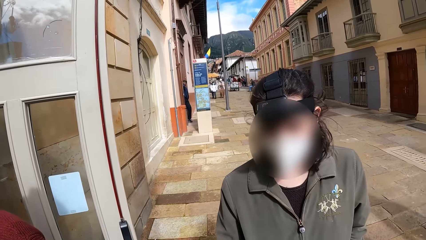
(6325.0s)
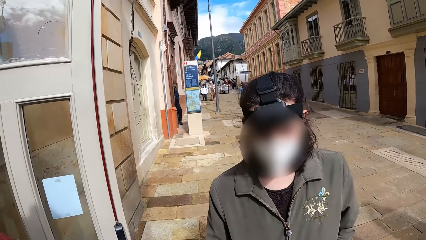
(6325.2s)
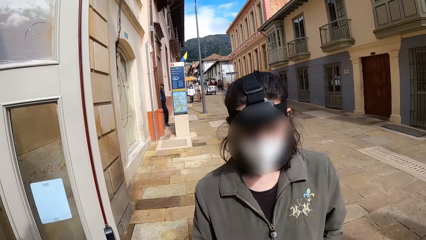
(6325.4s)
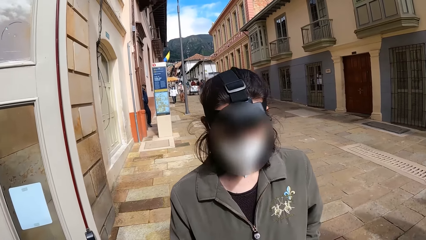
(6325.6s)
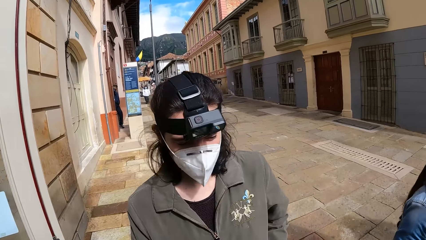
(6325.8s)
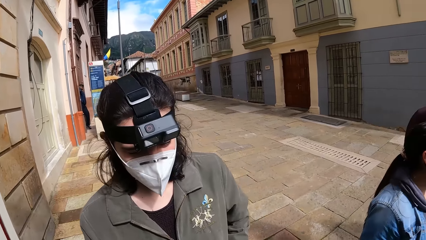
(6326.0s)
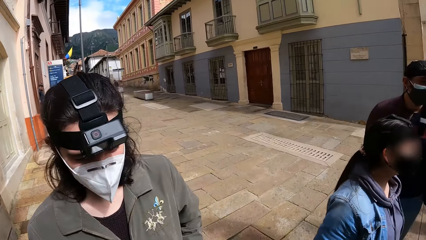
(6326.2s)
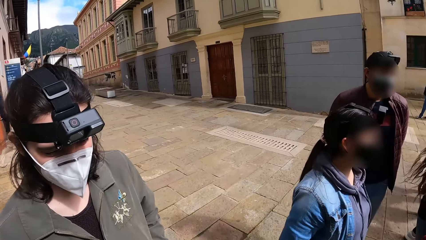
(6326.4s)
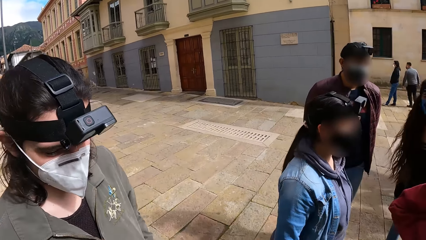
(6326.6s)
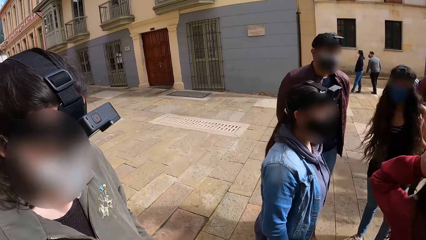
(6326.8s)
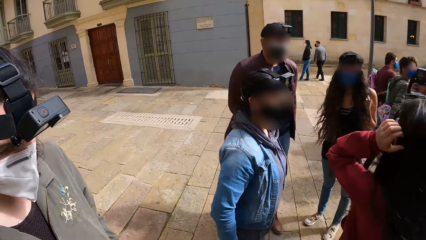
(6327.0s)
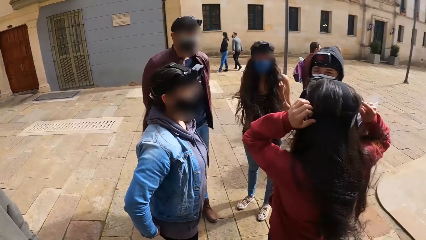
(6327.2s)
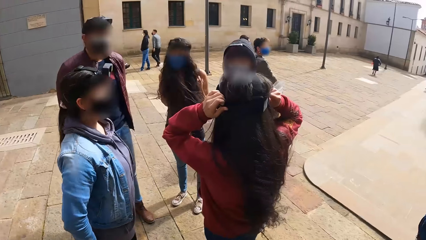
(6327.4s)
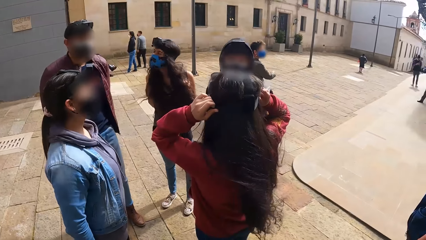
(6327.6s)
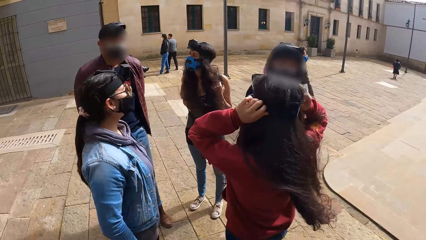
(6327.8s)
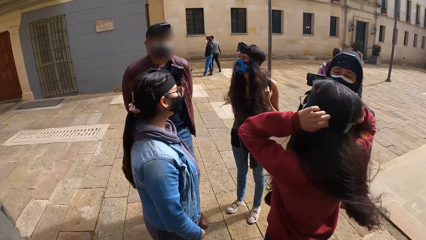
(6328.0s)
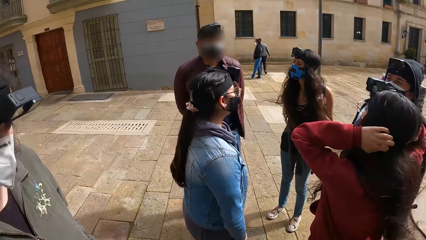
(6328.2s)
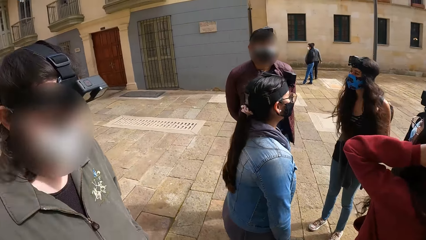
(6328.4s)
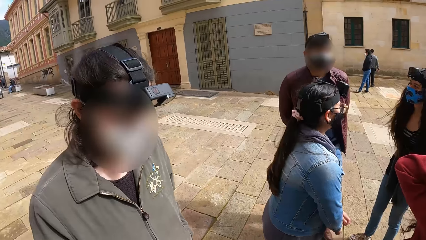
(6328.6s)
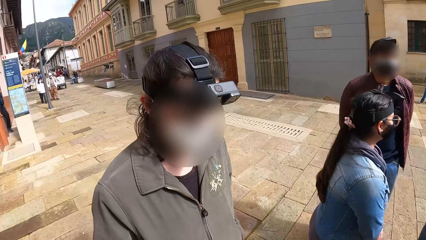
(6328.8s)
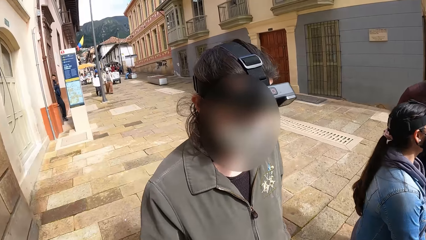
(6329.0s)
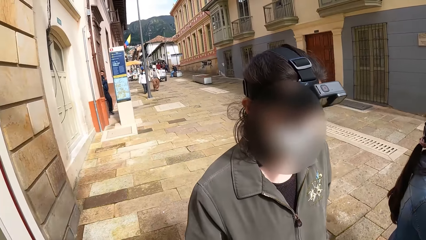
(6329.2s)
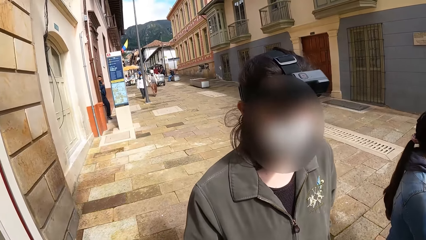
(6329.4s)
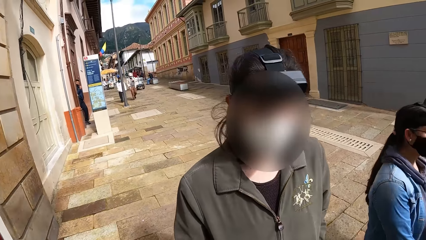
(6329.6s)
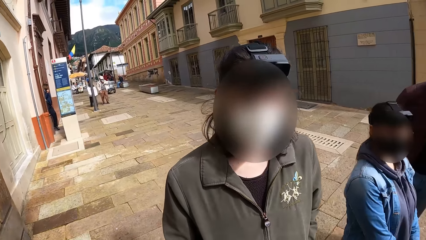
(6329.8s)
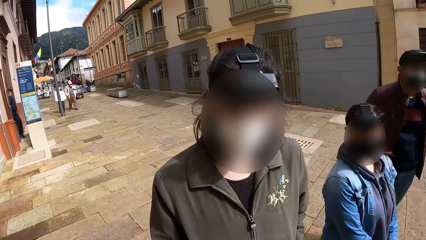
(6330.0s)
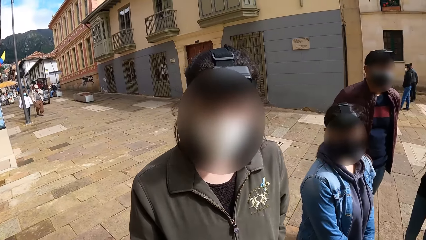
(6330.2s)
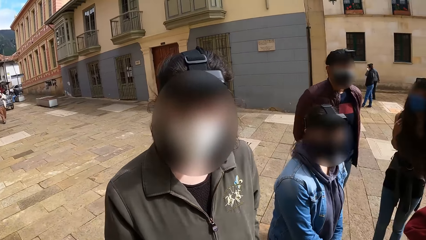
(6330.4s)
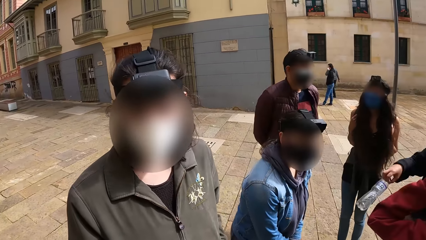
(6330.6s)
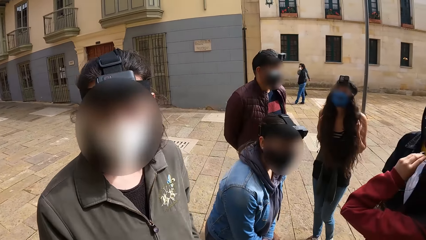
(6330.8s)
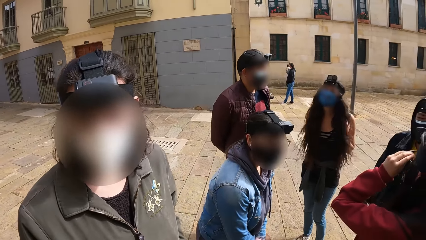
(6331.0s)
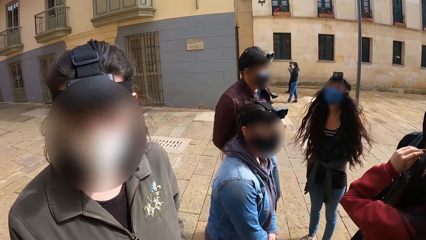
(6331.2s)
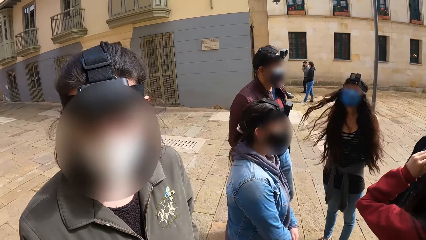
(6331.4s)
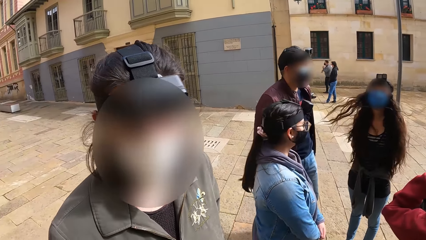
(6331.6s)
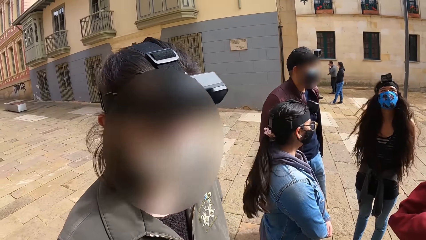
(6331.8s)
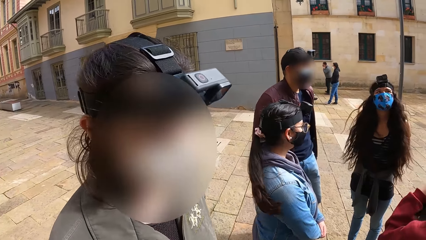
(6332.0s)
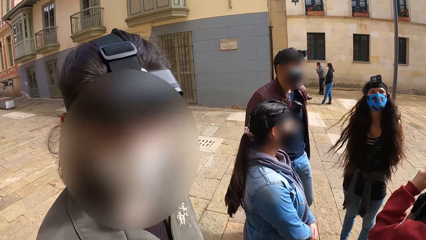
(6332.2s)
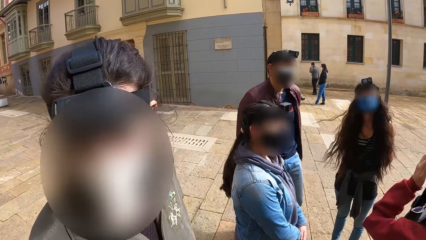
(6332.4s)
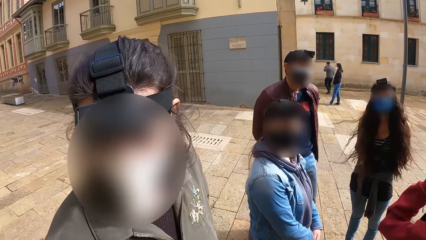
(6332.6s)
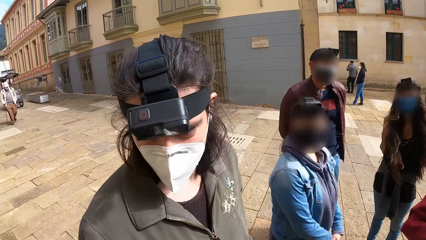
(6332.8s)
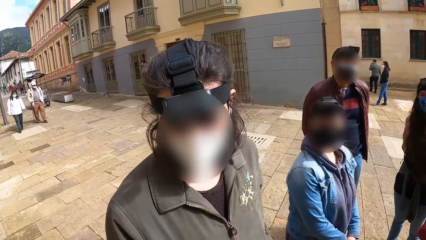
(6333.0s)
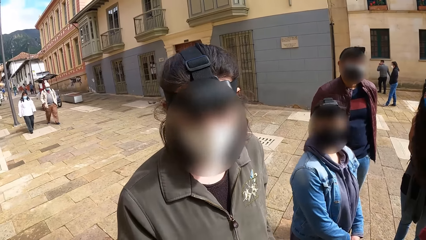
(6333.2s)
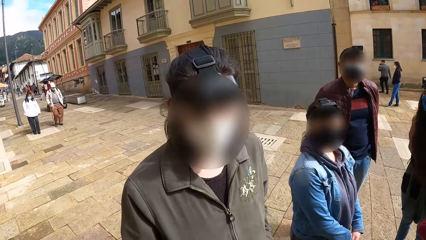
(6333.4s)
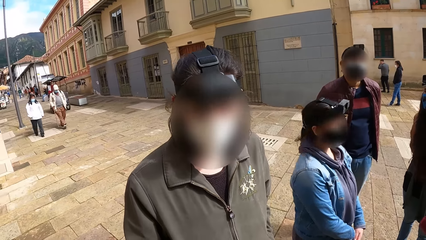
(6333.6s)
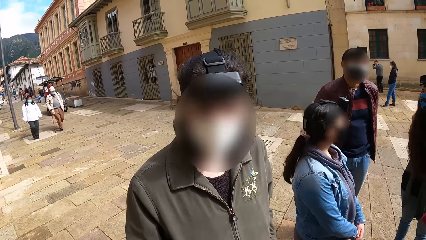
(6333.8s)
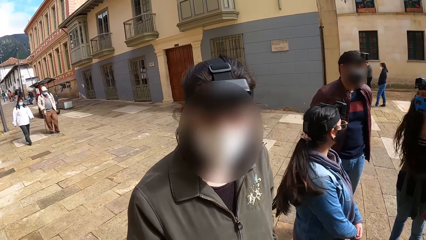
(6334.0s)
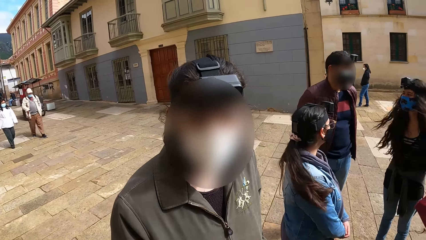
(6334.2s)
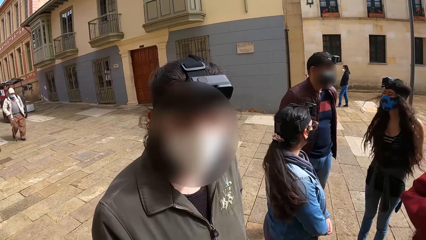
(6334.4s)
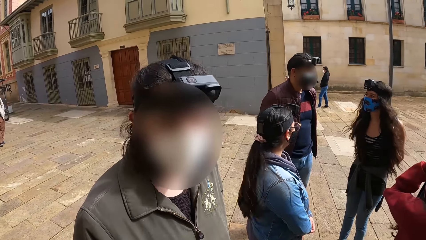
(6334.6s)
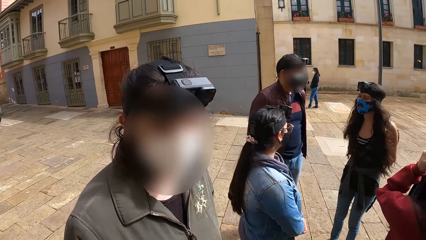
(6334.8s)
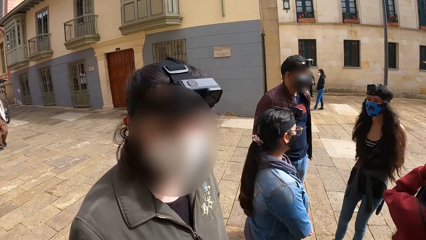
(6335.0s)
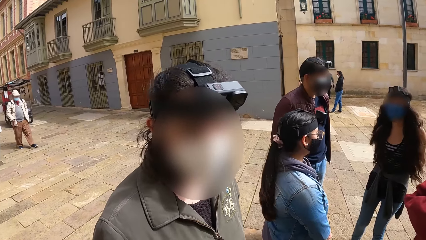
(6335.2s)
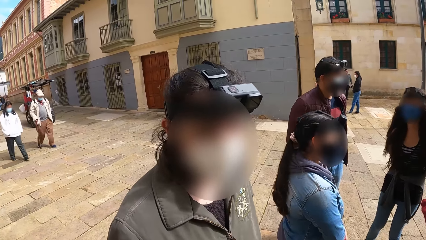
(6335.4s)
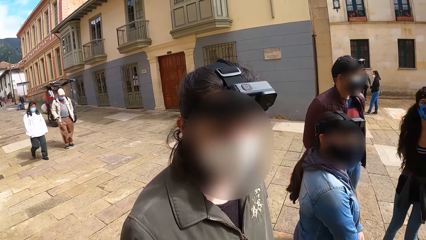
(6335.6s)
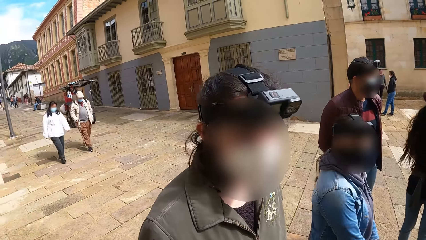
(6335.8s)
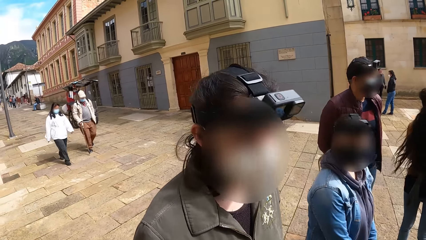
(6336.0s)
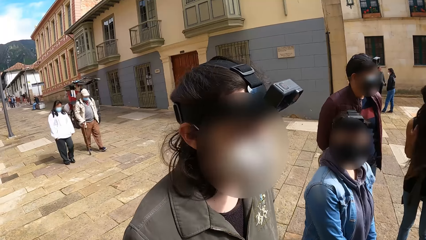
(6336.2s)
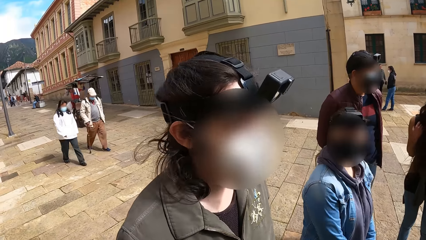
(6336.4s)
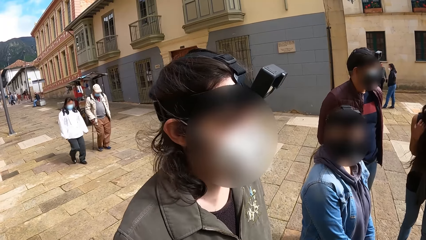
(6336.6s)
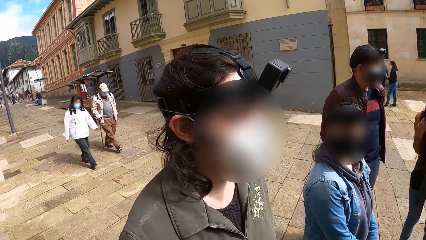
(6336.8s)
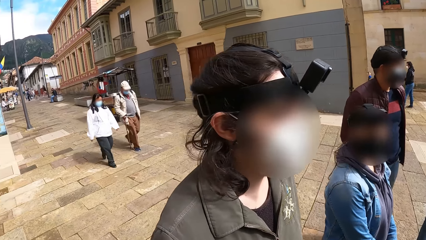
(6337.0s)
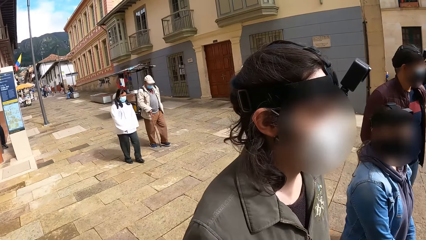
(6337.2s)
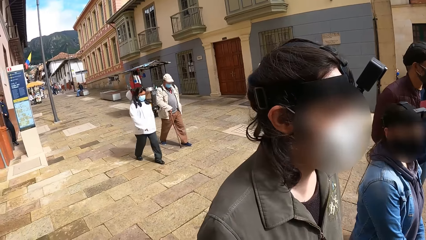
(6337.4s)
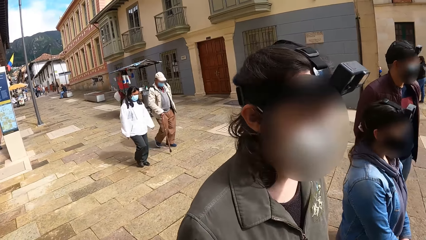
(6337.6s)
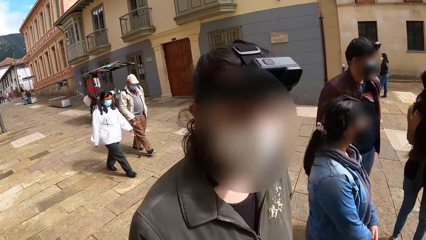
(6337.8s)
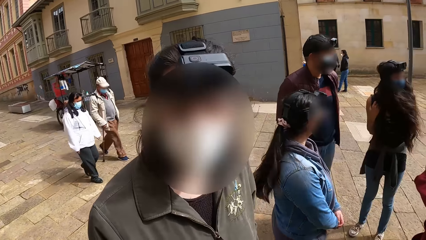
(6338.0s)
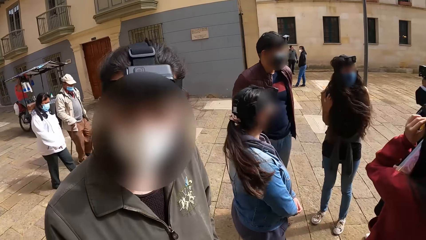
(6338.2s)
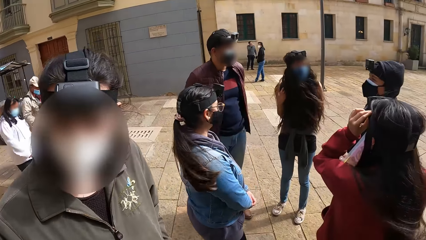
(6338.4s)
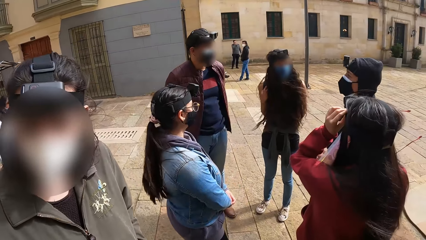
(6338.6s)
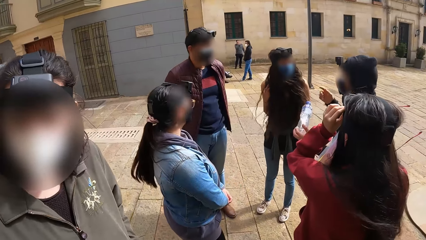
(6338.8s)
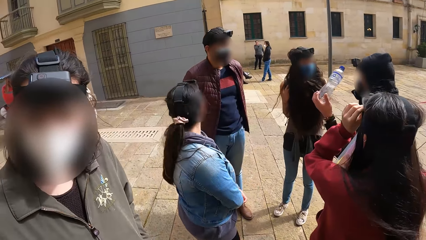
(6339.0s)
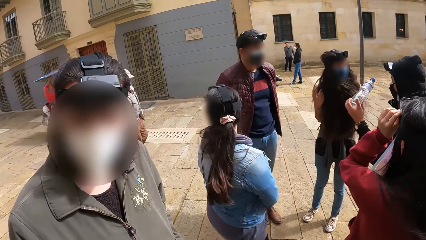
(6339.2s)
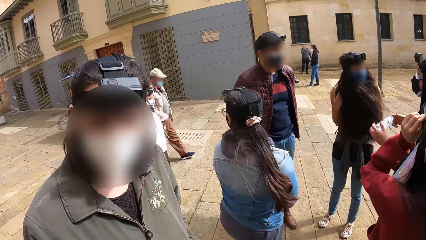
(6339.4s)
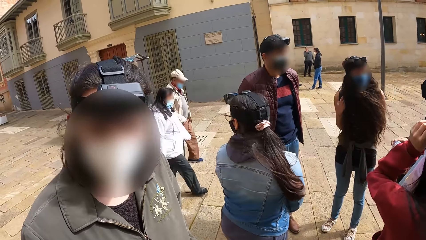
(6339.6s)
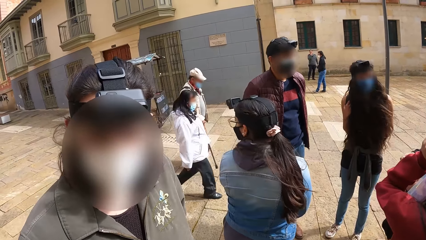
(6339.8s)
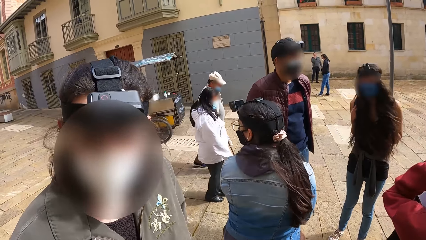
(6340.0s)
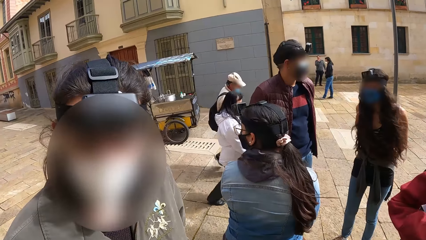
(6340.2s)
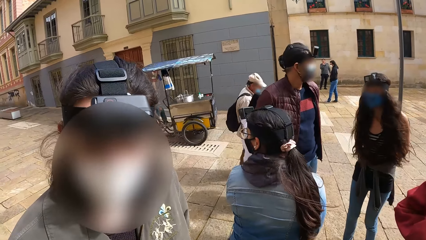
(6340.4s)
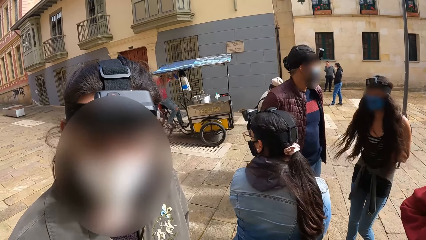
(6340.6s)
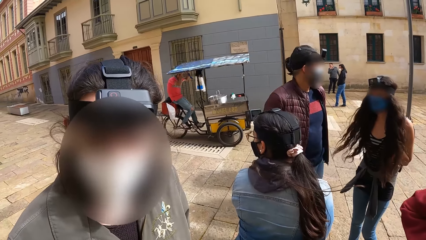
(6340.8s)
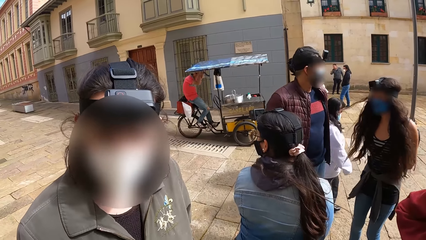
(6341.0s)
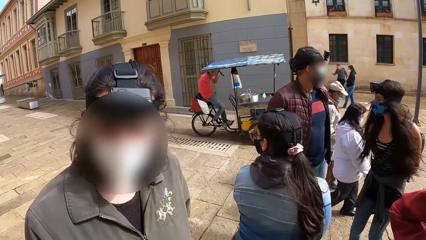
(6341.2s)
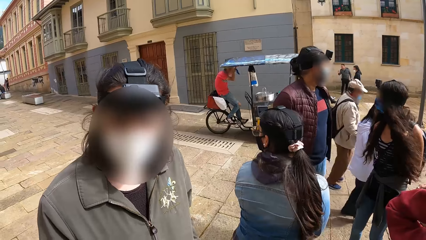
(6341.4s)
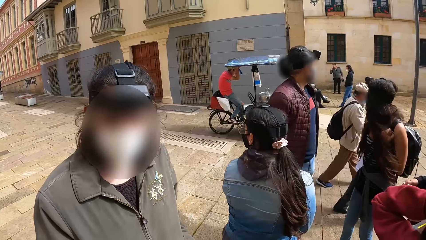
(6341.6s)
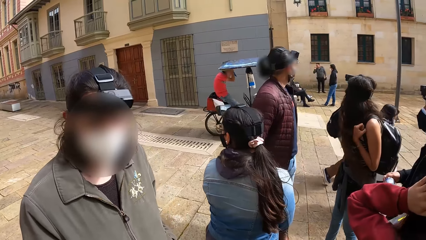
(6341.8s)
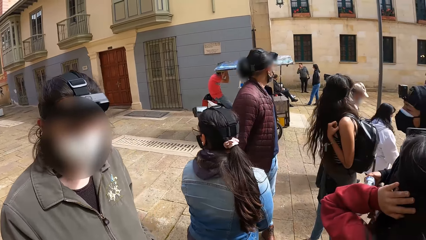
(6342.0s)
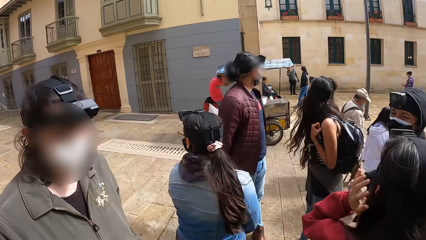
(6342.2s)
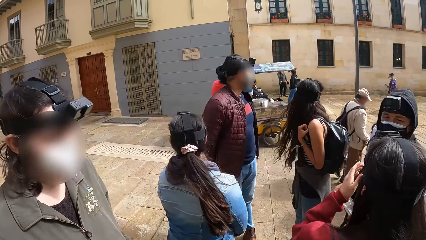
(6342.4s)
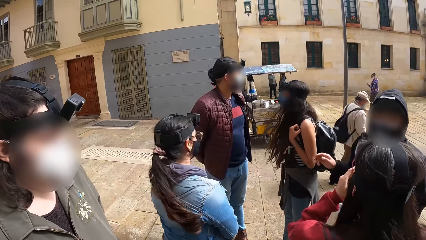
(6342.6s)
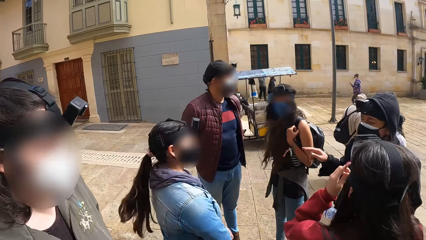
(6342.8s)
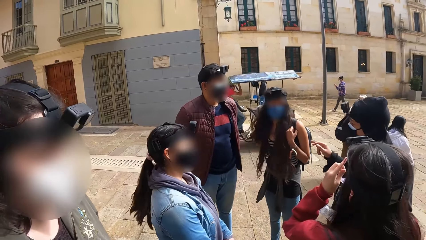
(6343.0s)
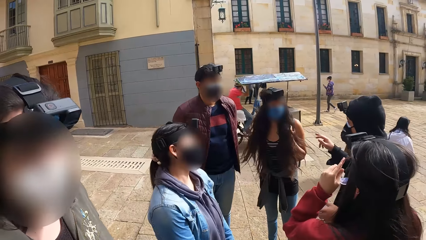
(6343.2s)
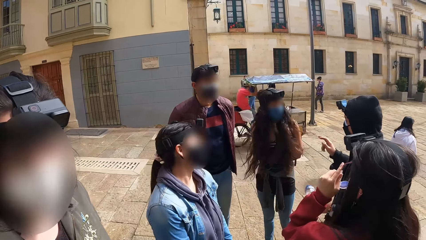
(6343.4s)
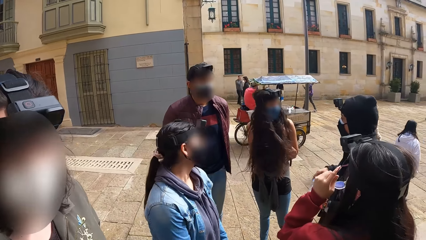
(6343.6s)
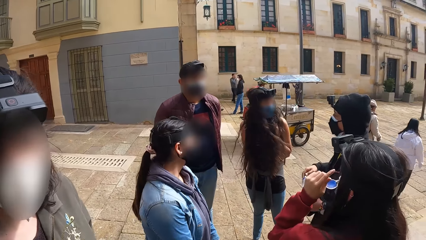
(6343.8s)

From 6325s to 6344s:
A woman converses with a group of people. The woman adjusts the camera on her head with her hands. The woman nods her head. The woman looks at the camera wearer. A tricycle rides past the camera wearer.
